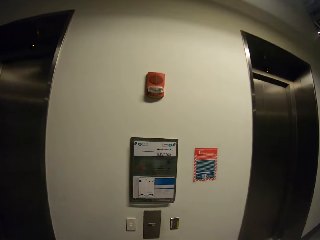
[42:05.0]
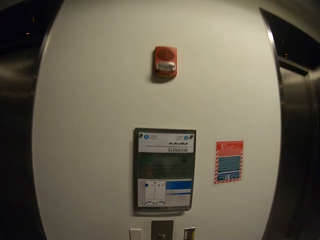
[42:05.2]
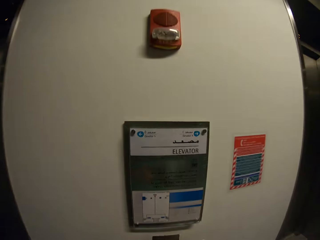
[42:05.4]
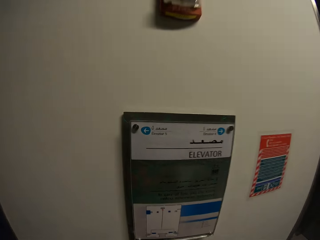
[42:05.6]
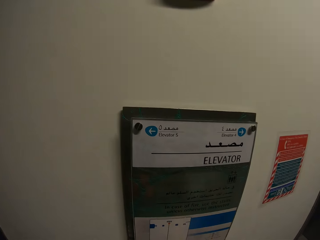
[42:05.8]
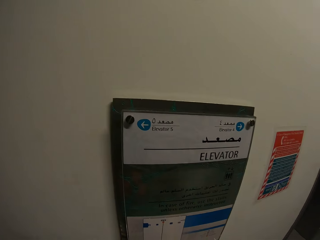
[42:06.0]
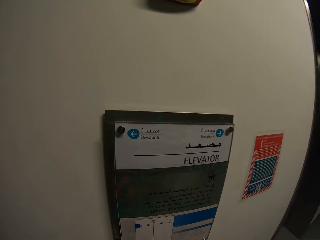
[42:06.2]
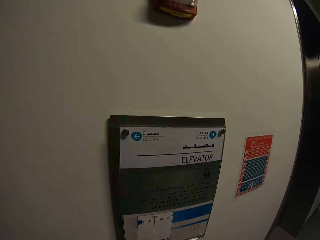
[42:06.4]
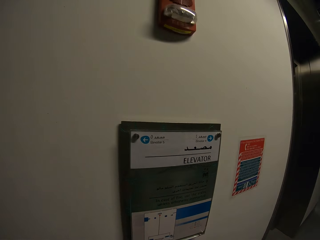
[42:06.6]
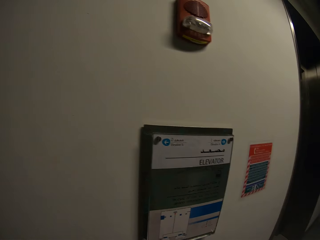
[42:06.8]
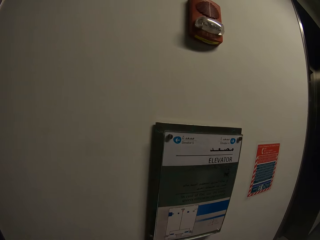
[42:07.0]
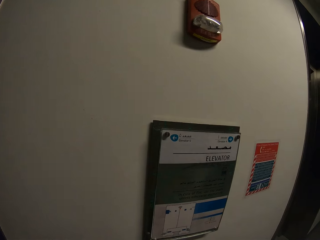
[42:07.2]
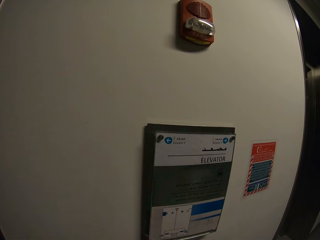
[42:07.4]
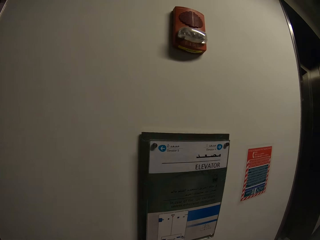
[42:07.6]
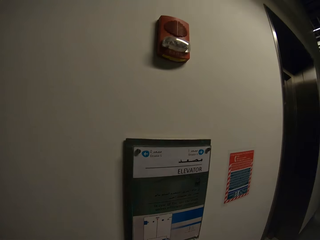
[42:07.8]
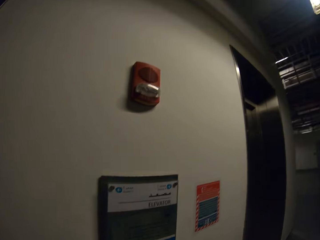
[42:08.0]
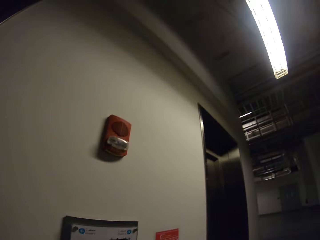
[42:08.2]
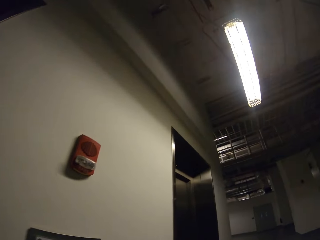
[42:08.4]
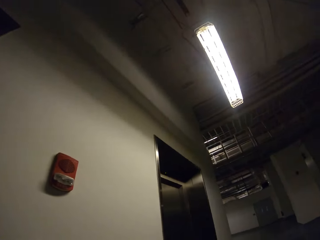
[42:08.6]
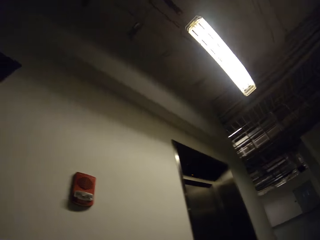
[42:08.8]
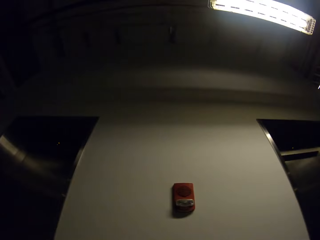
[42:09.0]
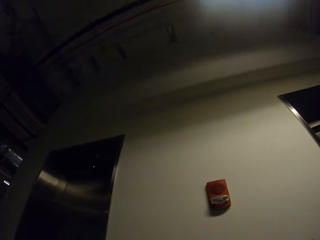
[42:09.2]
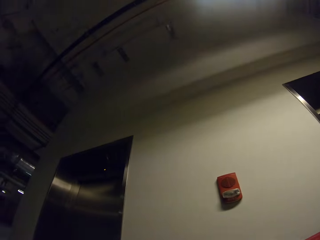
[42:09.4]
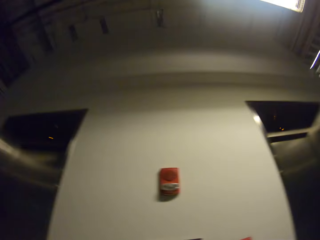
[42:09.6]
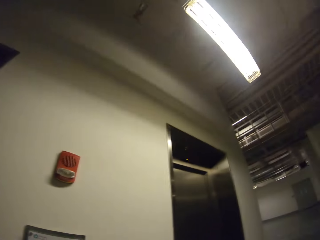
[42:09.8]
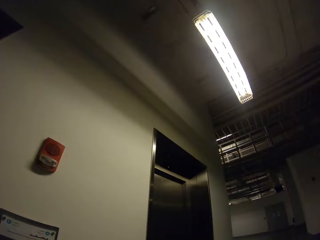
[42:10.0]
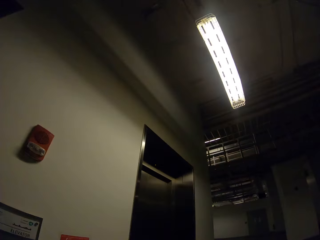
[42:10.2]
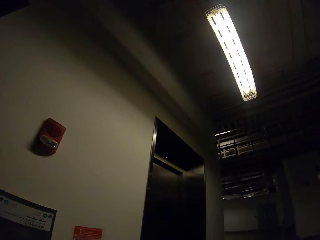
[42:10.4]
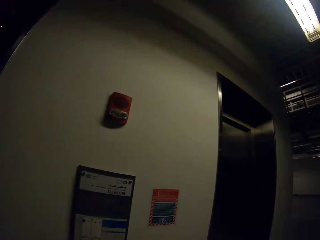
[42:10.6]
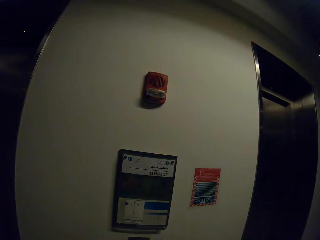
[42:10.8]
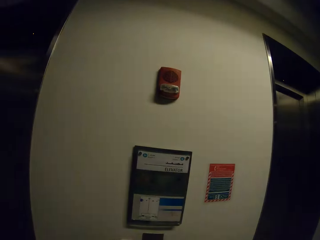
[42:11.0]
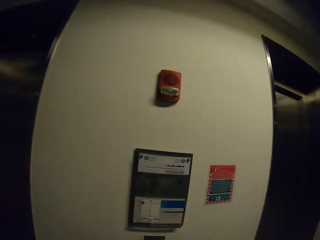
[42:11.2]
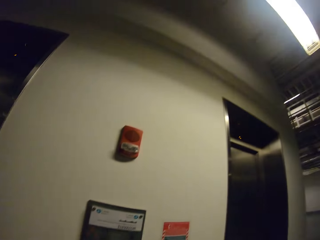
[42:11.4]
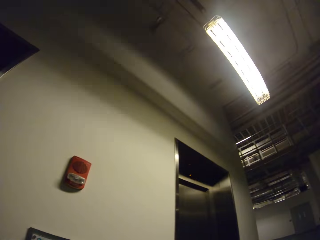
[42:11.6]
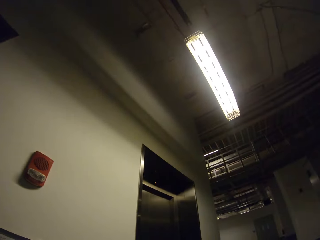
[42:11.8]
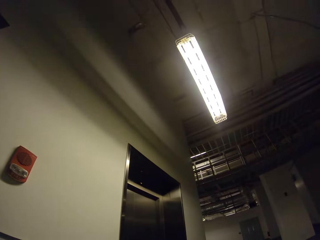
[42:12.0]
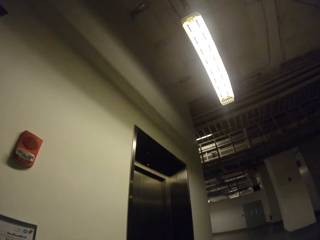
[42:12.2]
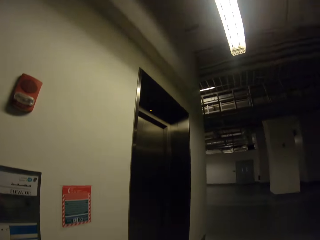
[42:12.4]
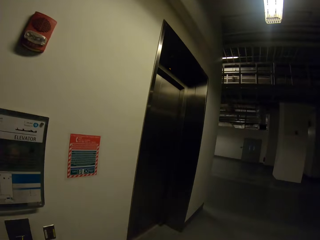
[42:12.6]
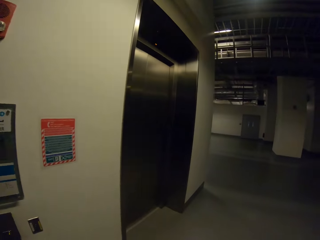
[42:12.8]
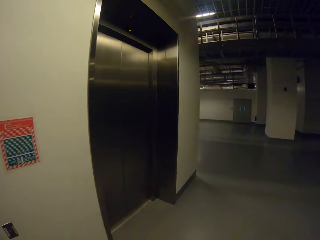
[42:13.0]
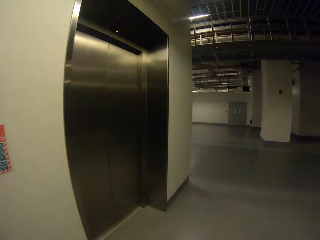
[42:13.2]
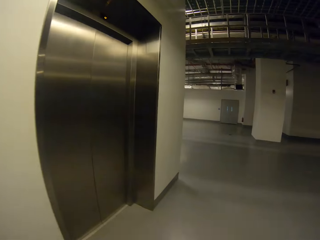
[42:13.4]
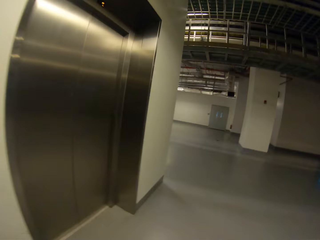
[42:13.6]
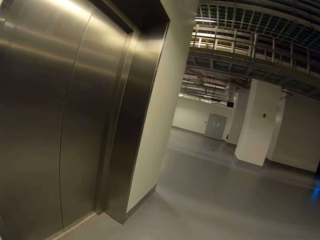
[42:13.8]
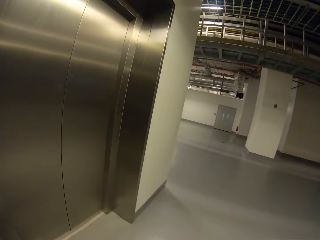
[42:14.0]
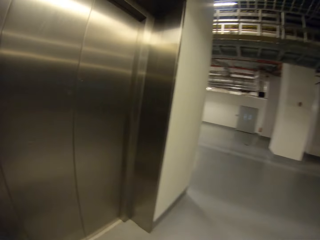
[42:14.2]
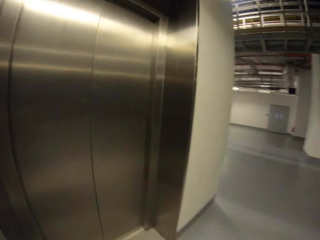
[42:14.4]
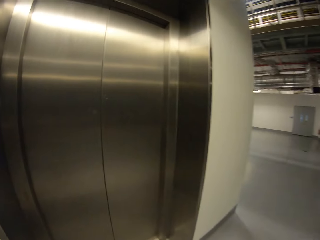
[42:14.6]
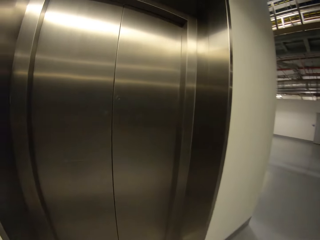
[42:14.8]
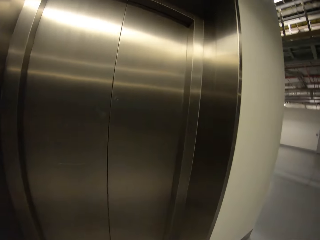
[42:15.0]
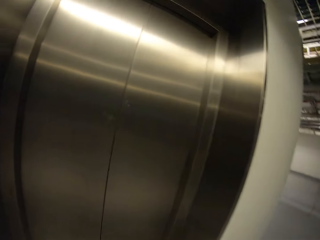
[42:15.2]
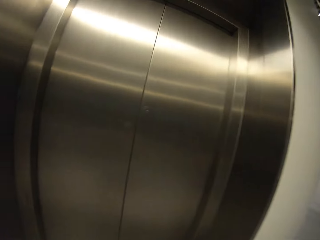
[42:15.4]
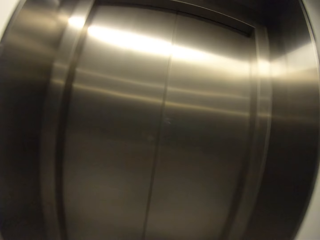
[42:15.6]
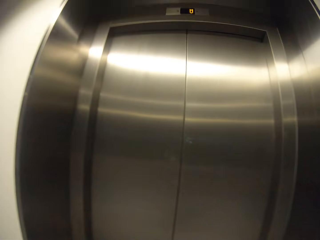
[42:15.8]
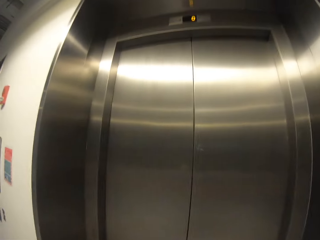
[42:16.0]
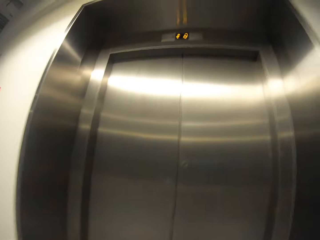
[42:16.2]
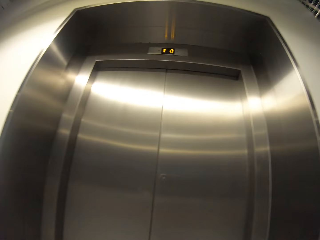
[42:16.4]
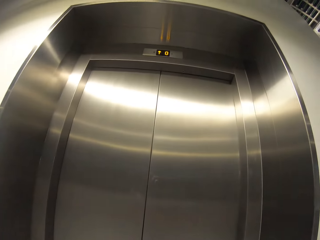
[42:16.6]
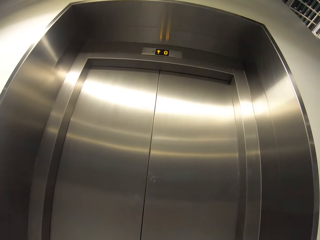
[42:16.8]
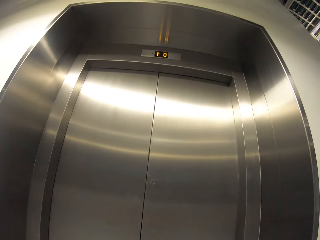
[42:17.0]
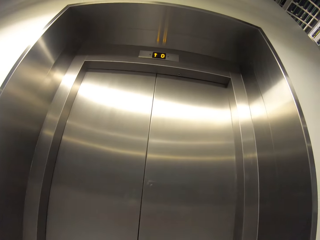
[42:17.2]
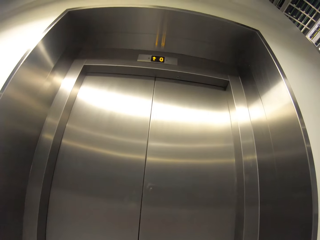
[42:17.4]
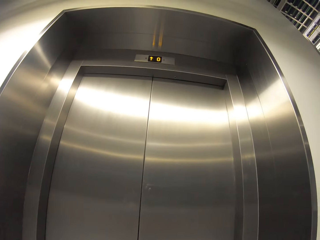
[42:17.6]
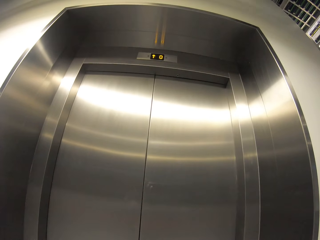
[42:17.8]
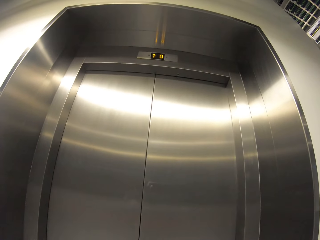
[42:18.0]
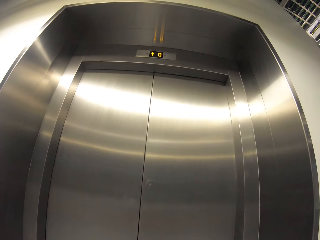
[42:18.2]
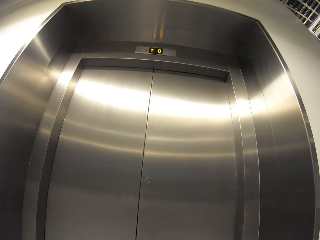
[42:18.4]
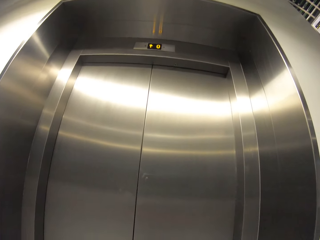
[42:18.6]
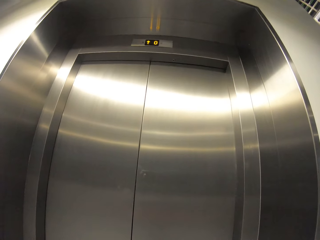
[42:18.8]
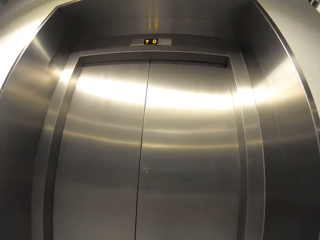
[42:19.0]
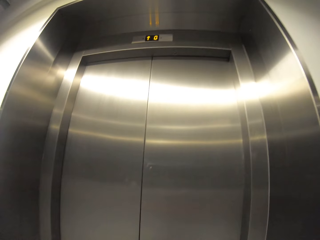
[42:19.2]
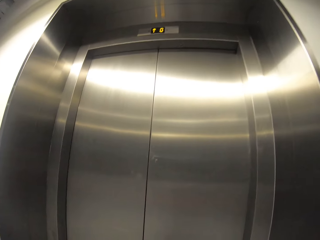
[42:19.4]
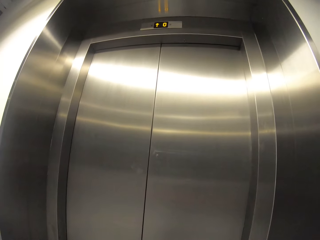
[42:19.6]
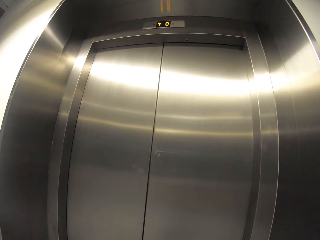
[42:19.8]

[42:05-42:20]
The camera wearer presses the elevator button. They look around the rooftop. They walk towards the elevator door. They stare at the elevator door.

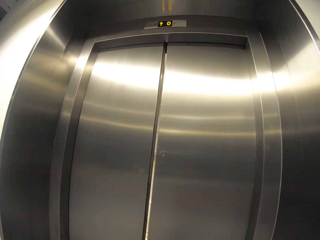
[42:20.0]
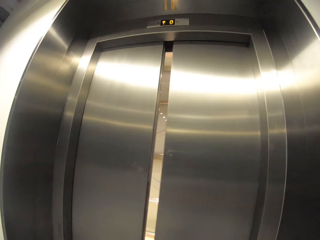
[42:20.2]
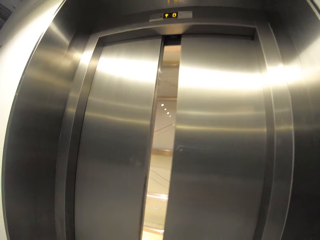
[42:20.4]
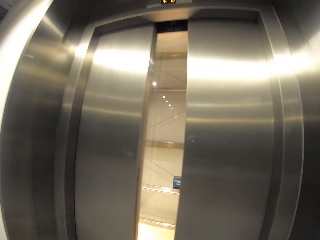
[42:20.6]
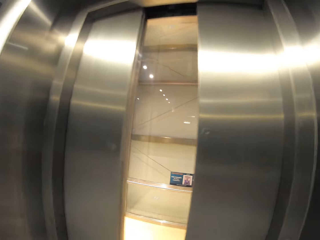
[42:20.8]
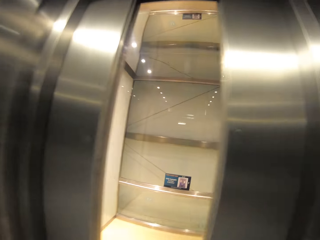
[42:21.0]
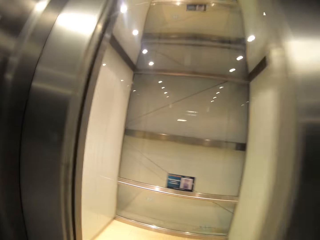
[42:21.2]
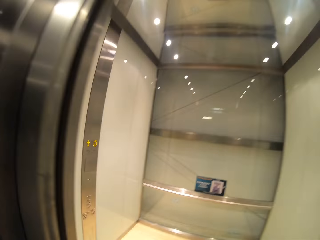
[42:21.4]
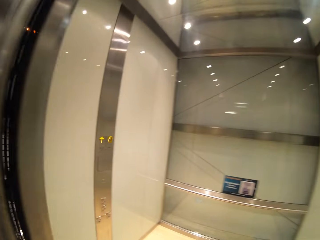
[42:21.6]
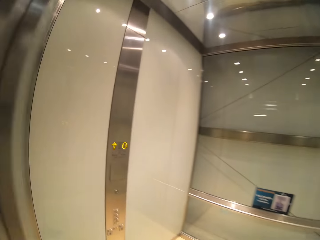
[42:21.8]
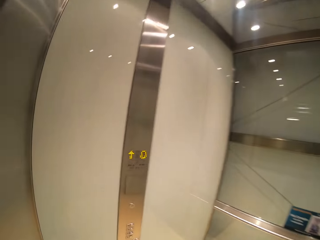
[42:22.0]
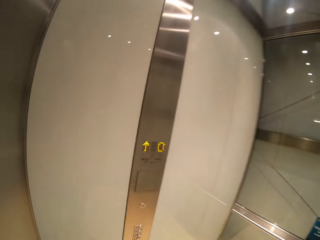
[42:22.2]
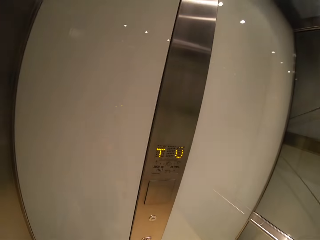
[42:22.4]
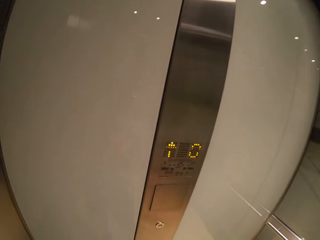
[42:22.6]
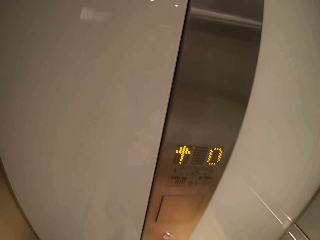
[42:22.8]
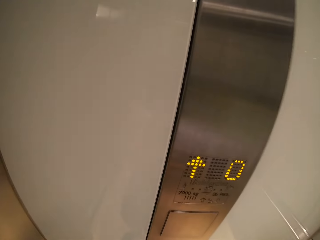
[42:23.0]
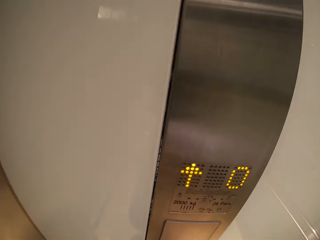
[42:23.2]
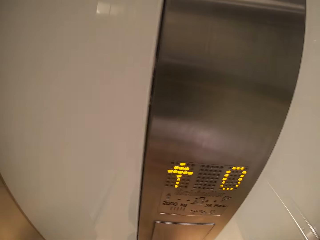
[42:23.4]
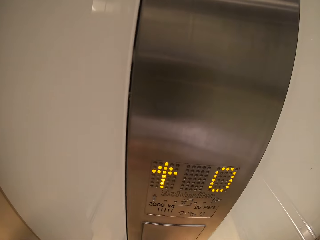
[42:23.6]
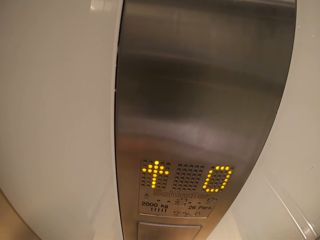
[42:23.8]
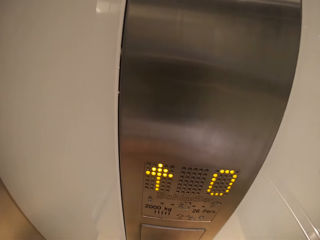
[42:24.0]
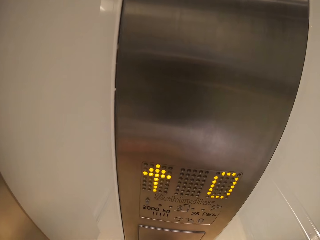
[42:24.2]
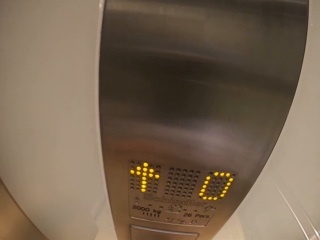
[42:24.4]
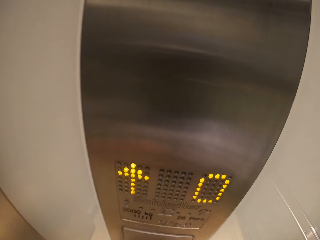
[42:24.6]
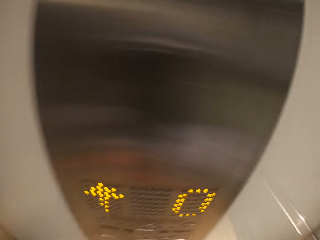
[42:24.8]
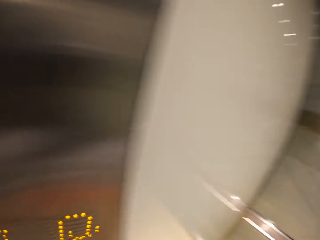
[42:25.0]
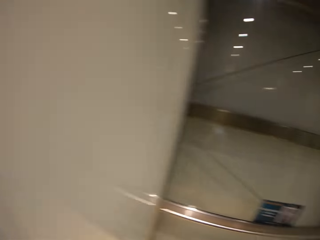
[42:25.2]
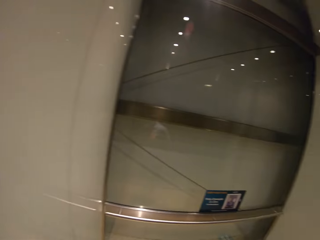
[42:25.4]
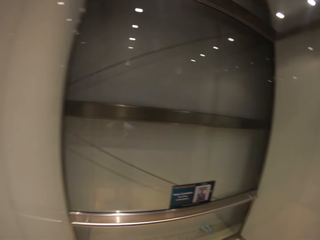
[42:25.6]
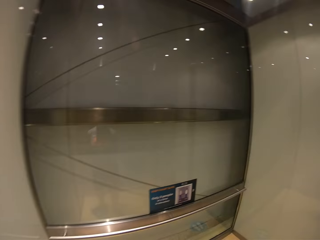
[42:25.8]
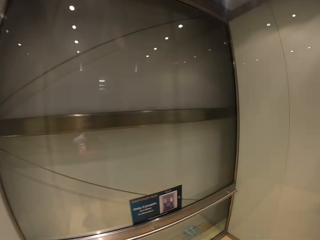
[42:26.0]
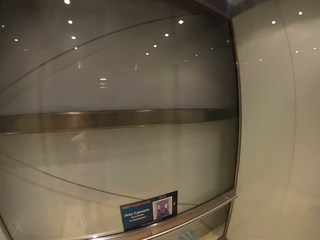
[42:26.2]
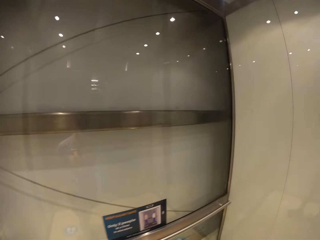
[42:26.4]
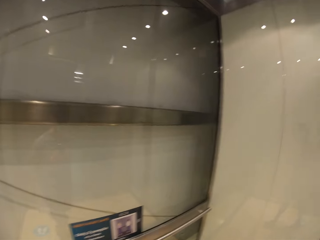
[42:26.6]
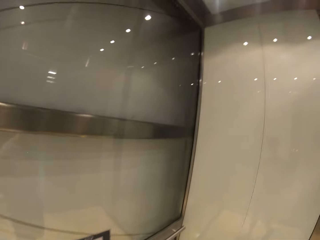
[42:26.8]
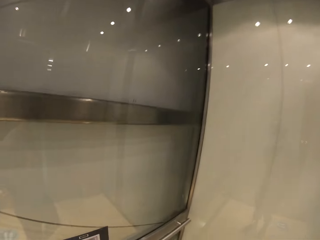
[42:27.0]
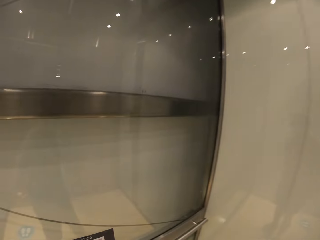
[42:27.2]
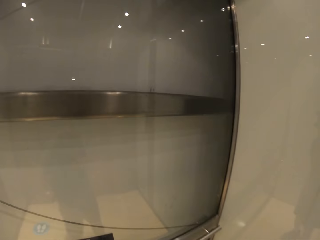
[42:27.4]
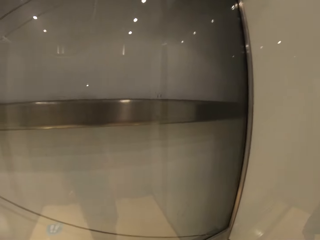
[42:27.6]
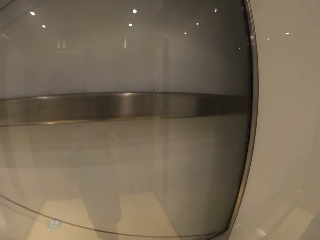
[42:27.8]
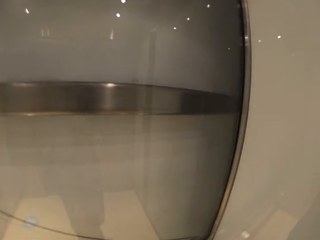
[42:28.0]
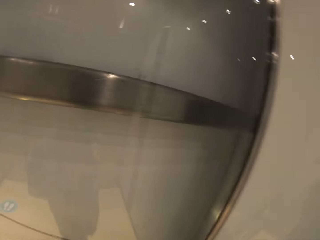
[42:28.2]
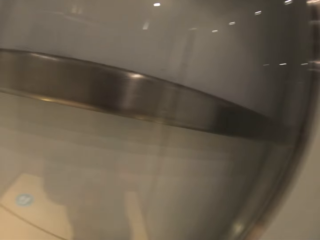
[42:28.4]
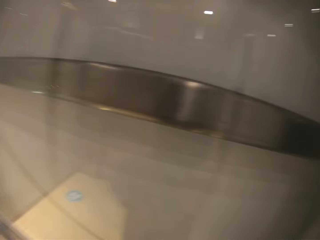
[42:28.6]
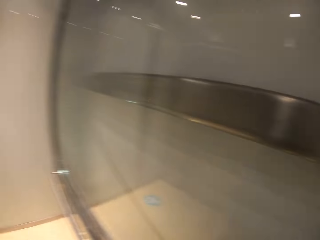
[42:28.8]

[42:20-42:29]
The camera wearer enters an elevator. They press the elevator button.
